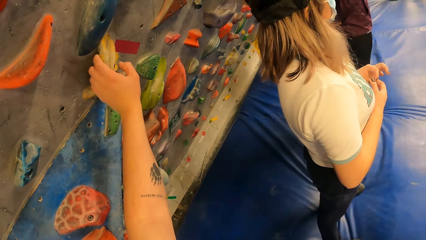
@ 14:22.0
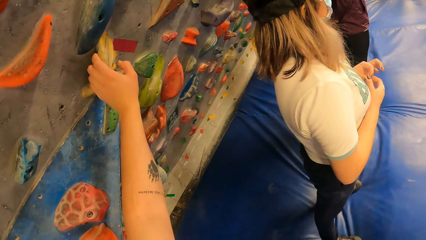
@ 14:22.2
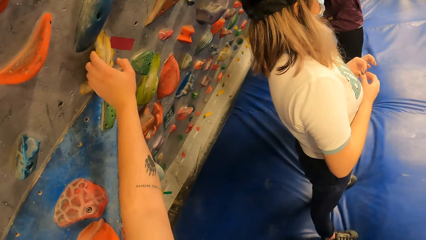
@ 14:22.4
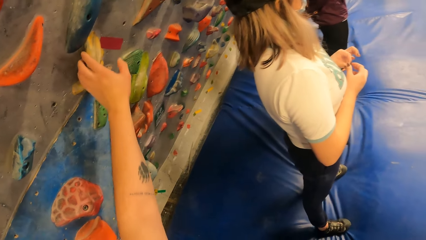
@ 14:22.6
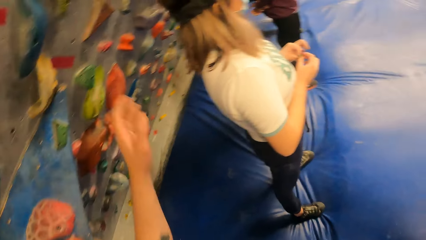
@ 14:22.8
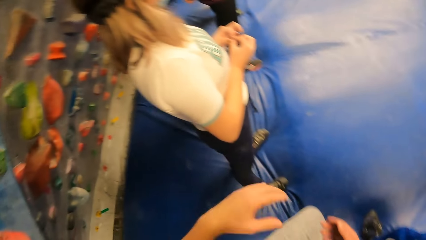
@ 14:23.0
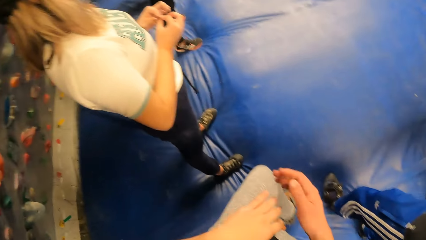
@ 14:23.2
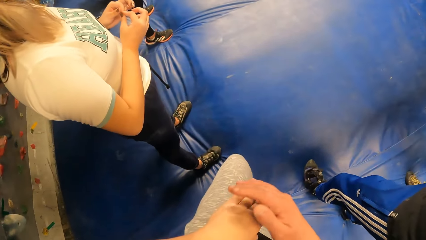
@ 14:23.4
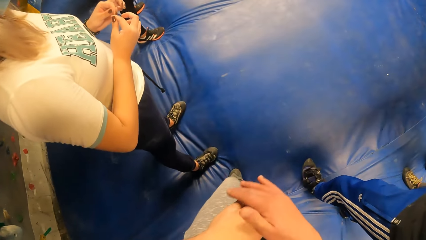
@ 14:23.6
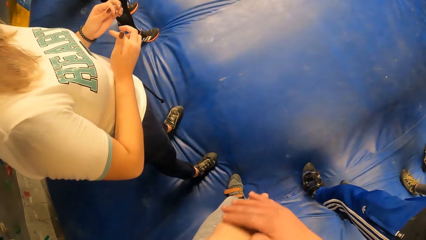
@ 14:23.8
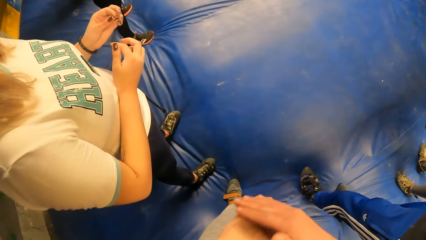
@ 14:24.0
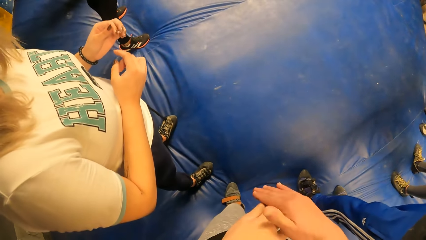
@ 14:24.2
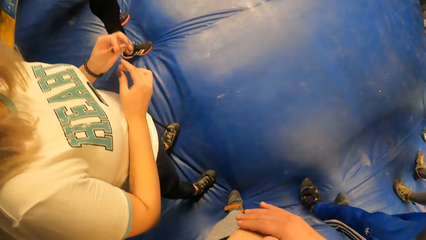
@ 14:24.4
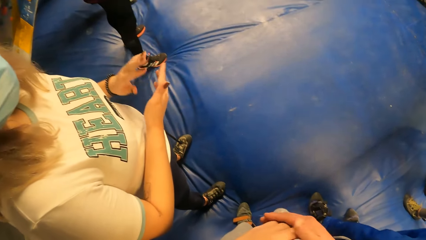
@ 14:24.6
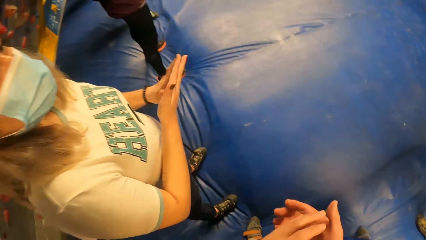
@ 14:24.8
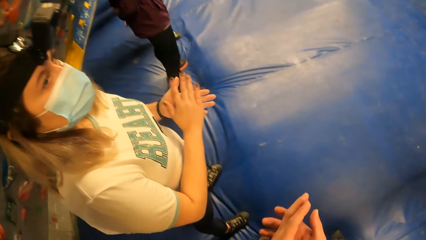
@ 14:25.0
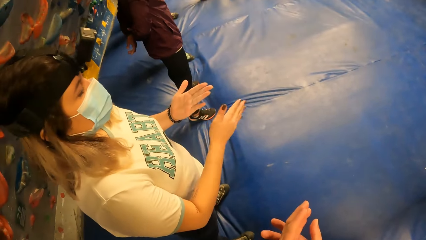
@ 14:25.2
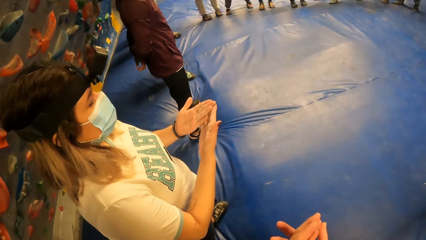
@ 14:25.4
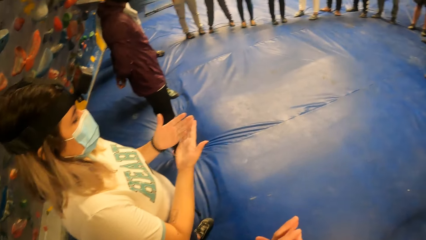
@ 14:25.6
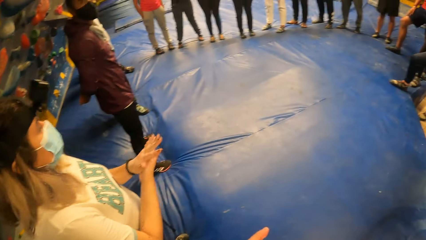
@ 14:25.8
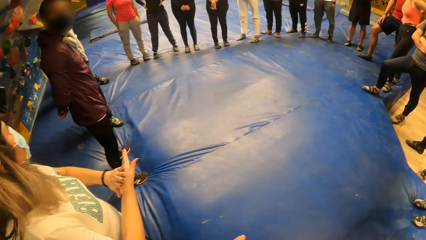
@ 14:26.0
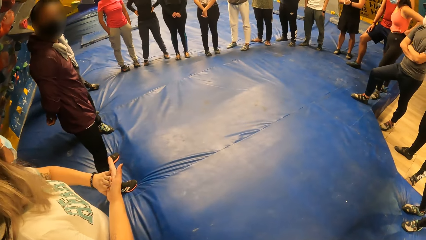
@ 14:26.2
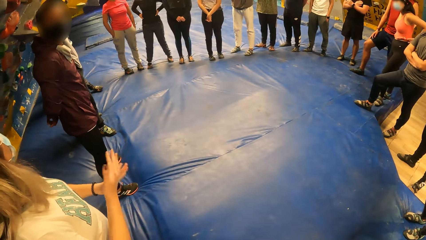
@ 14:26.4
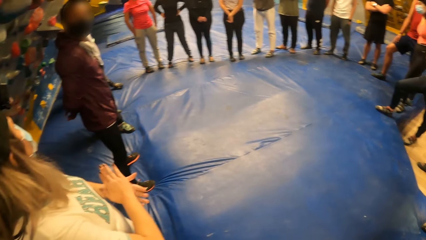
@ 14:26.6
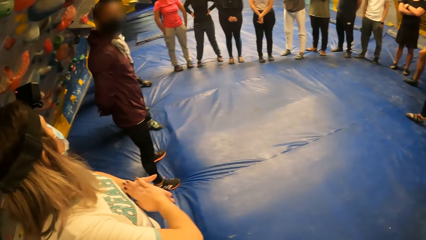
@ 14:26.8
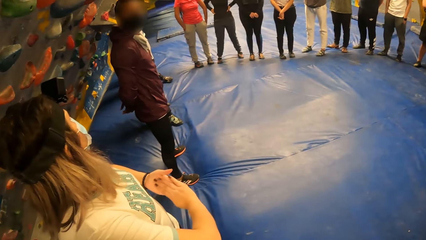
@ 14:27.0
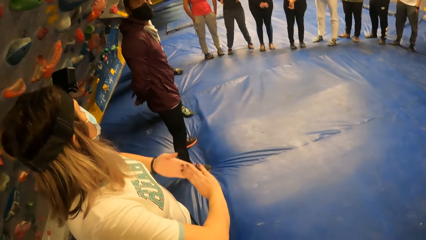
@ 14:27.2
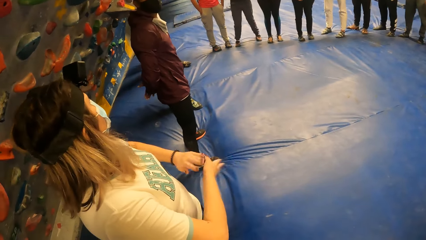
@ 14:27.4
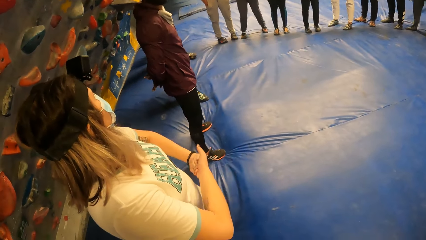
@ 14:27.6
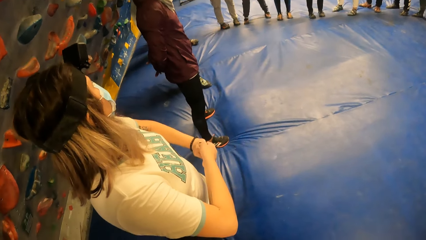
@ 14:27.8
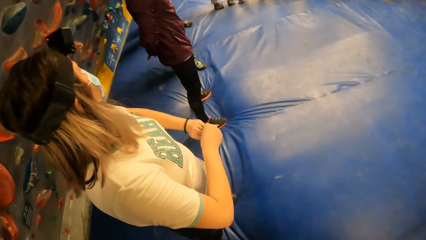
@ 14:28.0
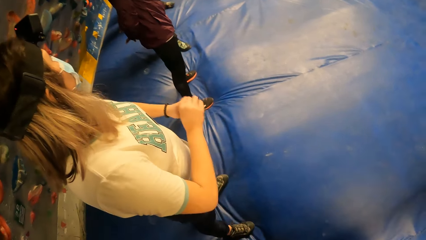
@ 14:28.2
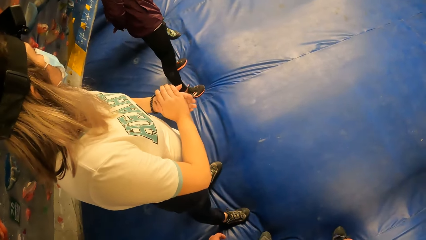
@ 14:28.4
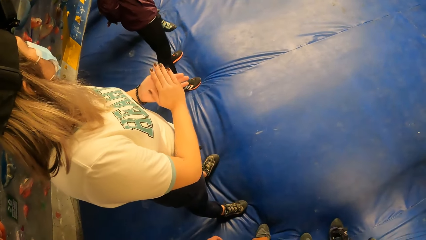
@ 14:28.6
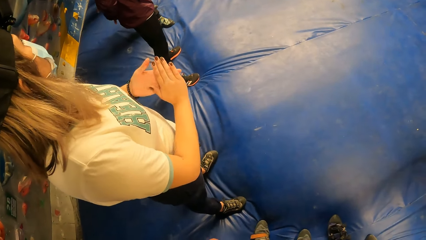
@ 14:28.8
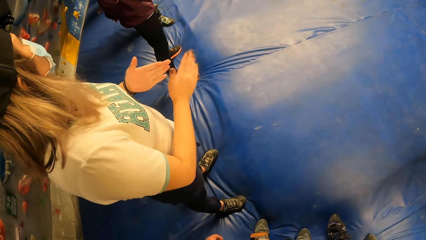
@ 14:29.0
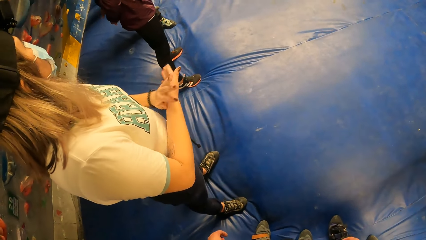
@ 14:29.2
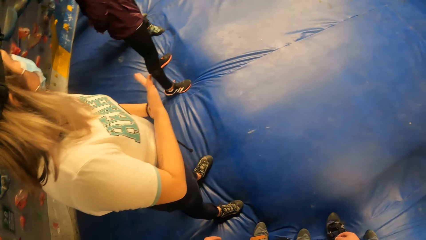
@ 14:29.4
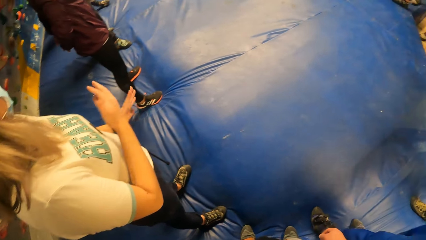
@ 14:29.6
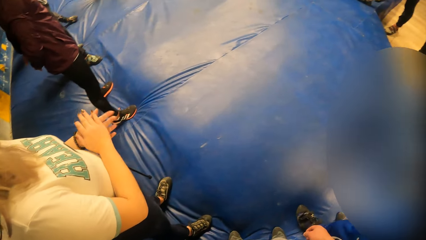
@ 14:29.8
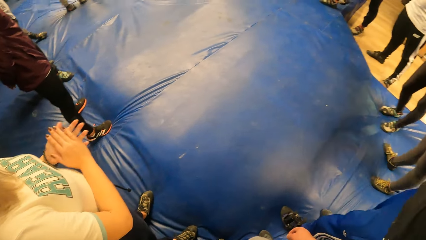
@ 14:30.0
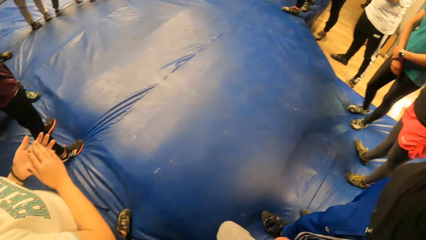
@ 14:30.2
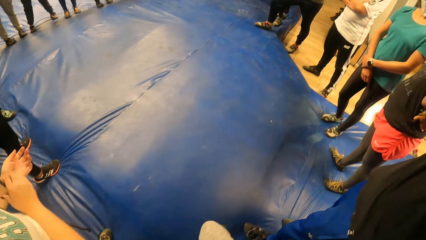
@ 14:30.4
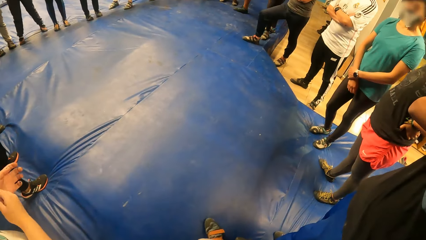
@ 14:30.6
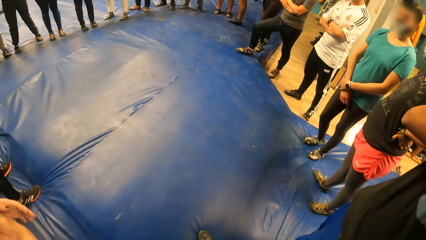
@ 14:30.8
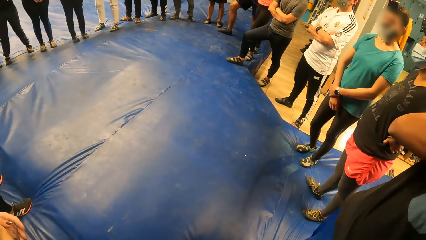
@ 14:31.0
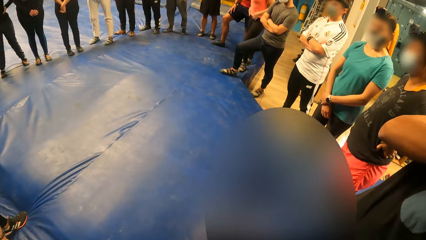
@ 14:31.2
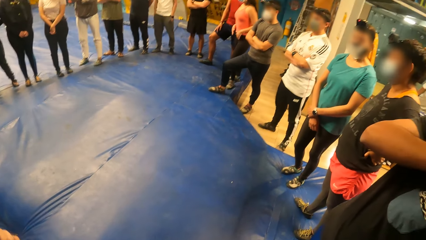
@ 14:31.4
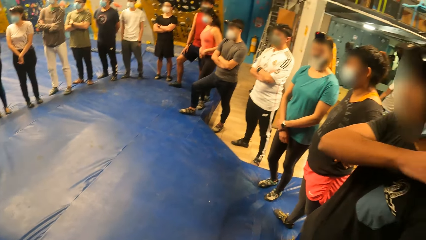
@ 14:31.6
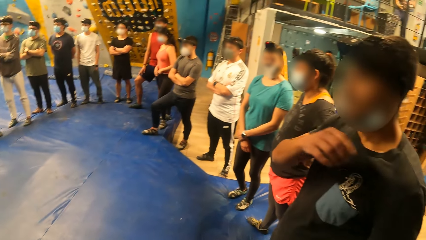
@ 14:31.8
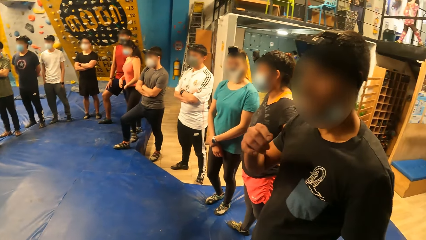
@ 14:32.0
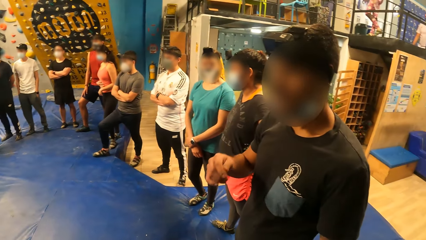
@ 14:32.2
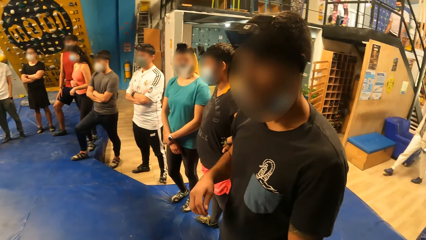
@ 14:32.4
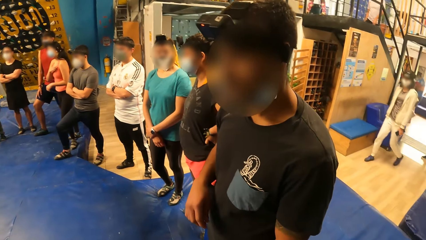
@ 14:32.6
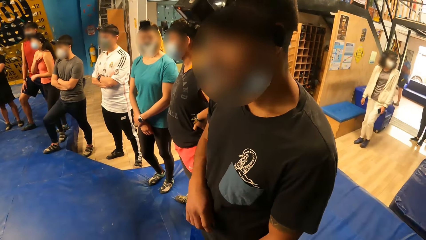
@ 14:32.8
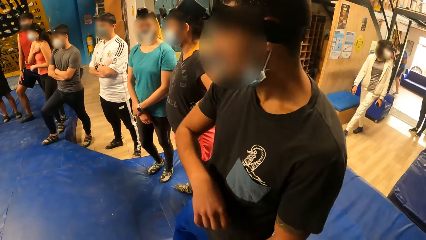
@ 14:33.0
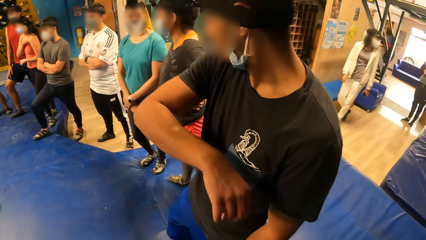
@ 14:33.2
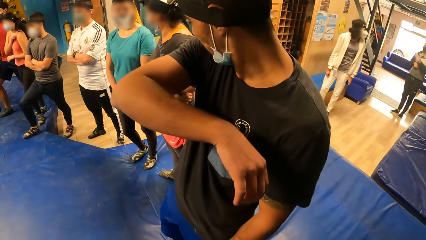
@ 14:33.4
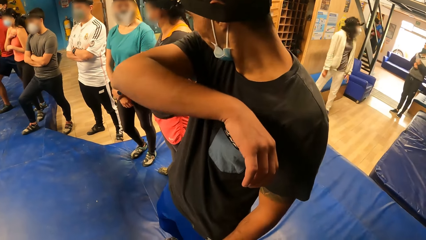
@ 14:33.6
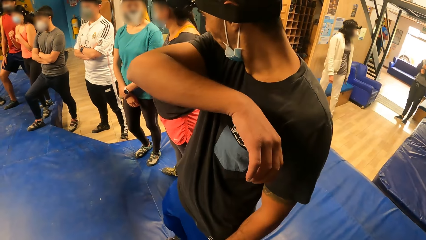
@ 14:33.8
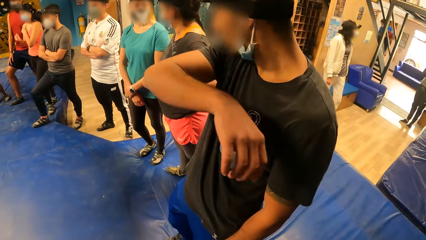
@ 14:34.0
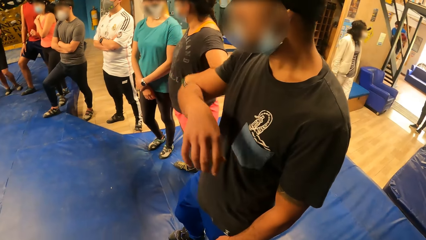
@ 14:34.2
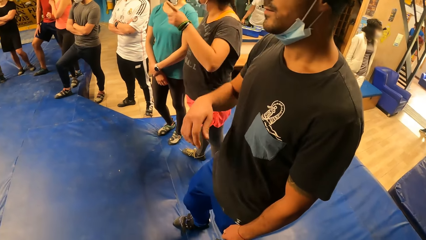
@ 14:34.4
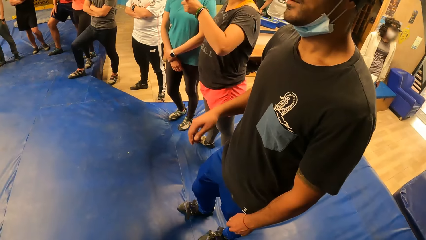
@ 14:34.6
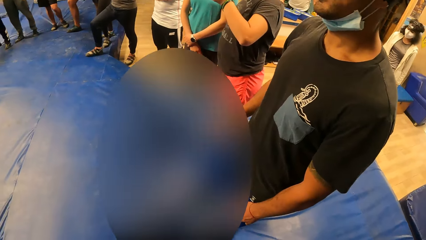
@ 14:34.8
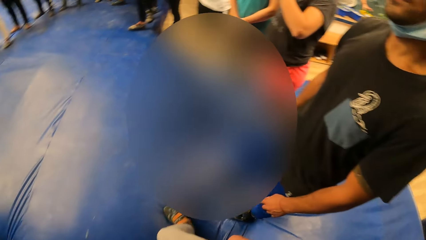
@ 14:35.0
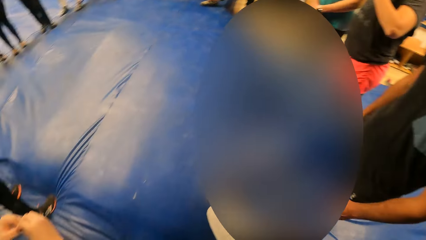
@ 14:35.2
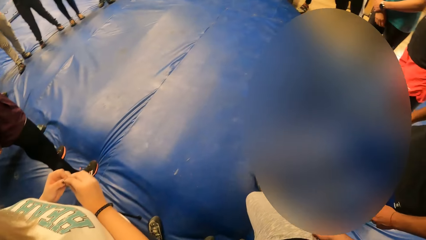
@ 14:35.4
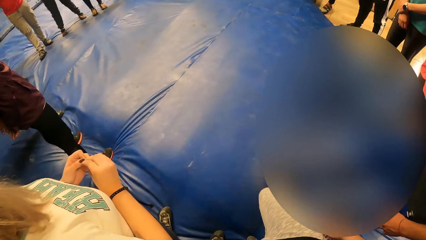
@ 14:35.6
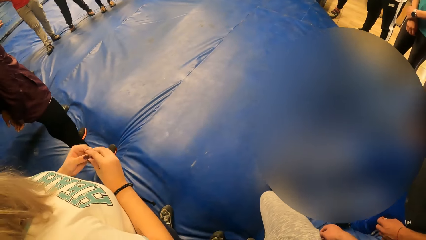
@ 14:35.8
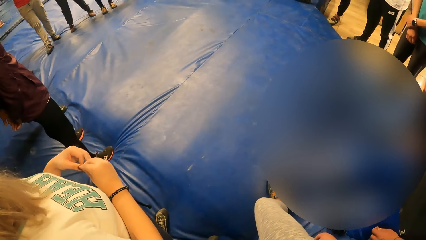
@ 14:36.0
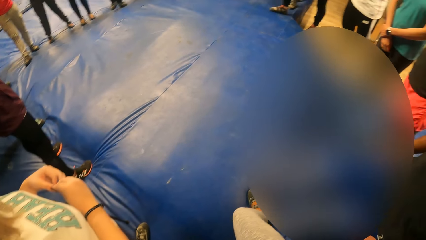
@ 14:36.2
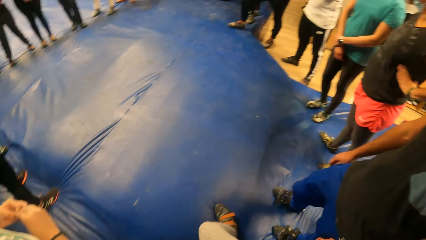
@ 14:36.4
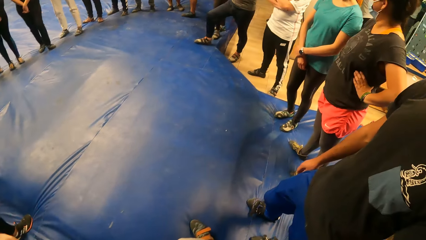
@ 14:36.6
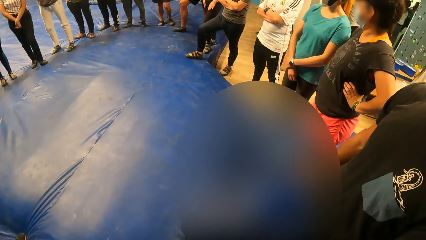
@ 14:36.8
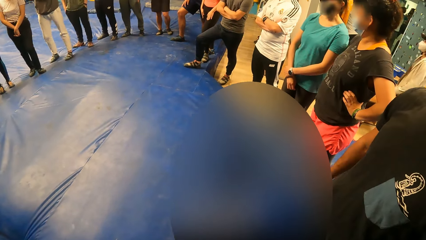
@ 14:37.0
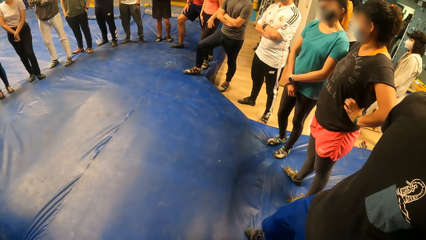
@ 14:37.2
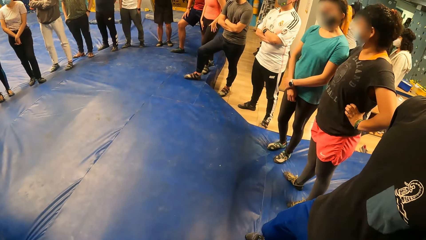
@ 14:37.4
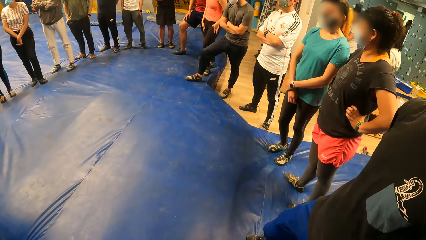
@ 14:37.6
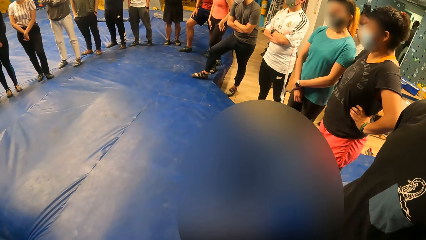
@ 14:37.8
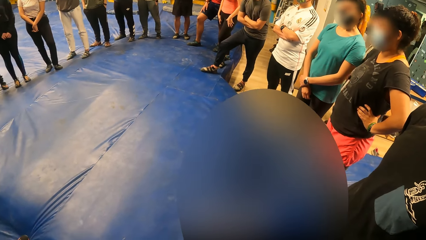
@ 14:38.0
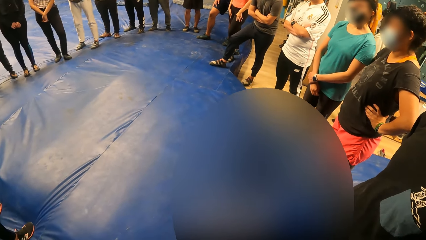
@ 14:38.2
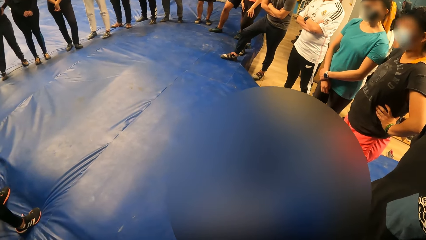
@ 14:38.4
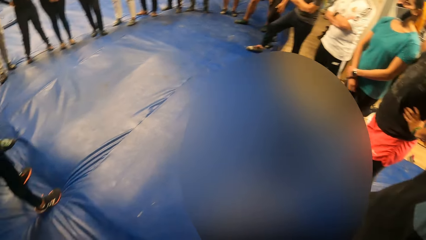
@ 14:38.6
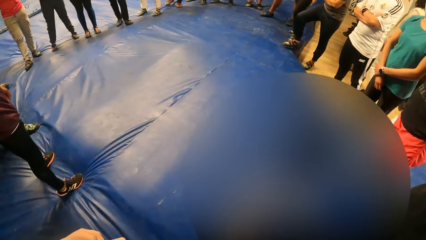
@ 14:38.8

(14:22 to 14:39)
The camera wearer removes his hand from the climbing rock. He rubs his left hand. A person rubs hands. The camera wearer puts his left hand on top of the right hand. He moves his left leg slightly and looks around. Another person wipes the face with the hand. The camera wearer looks around.
